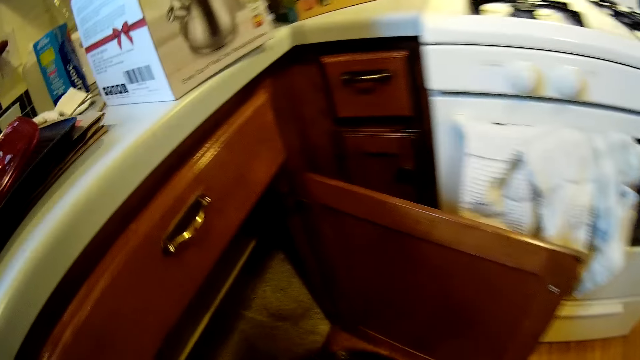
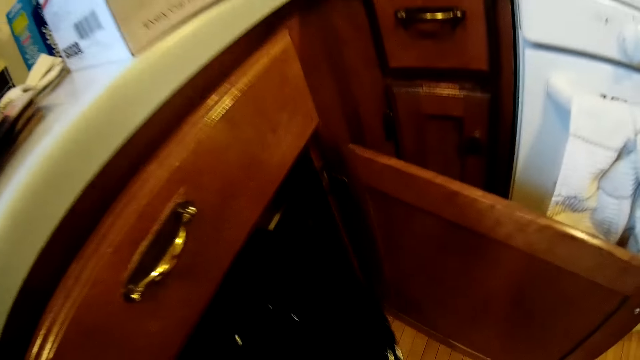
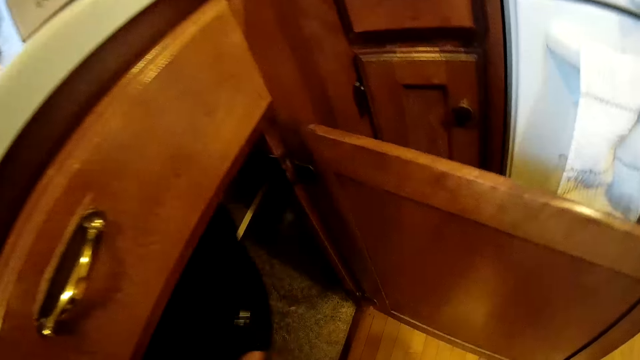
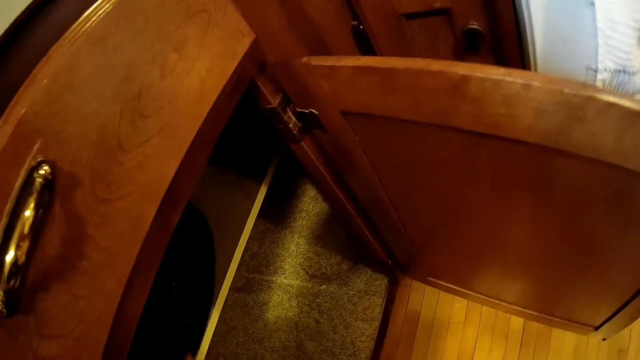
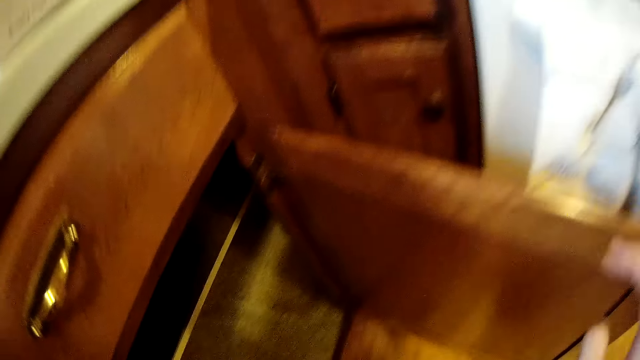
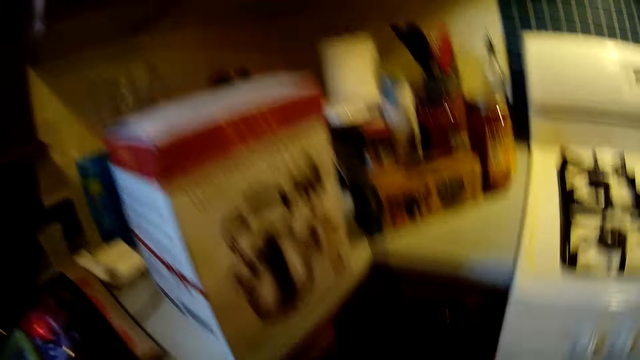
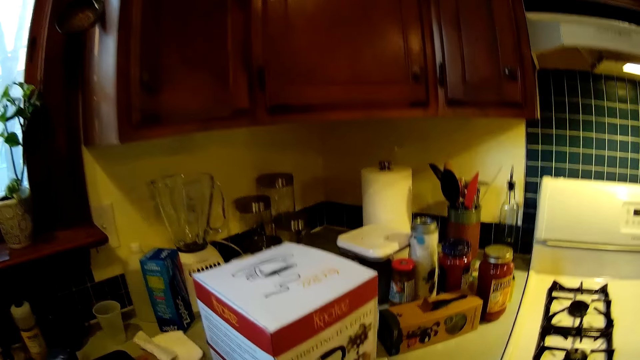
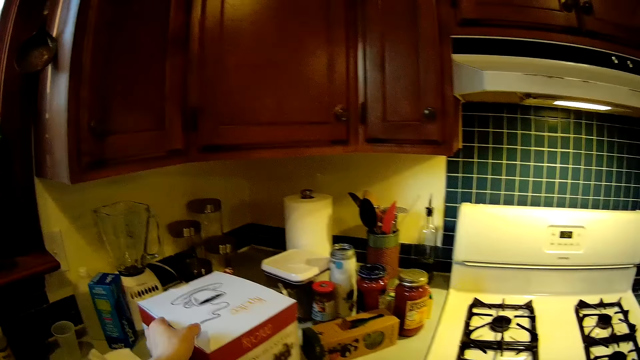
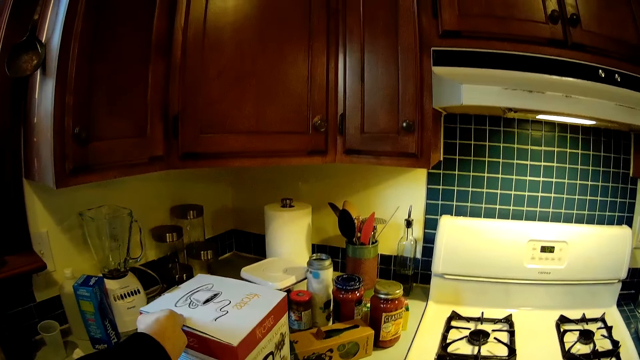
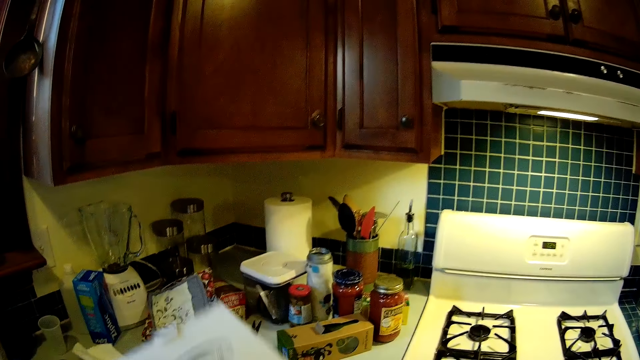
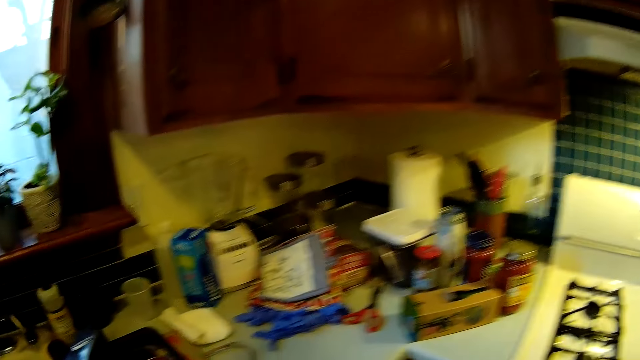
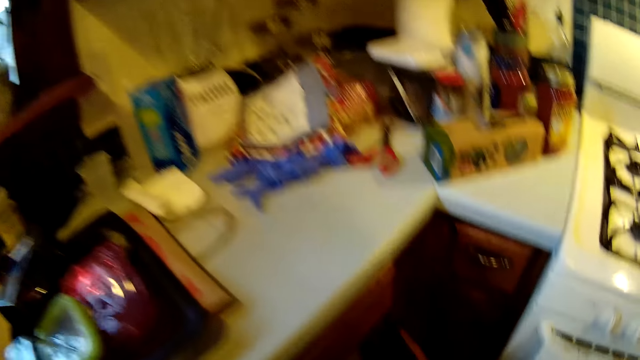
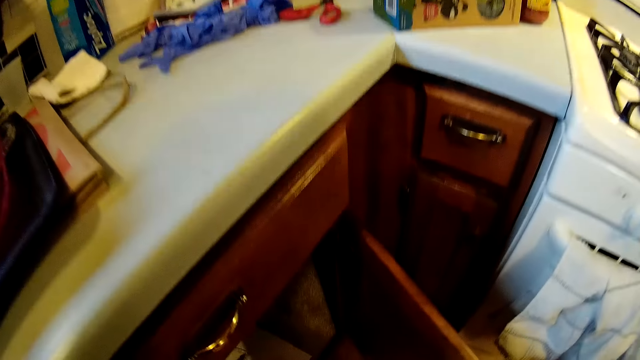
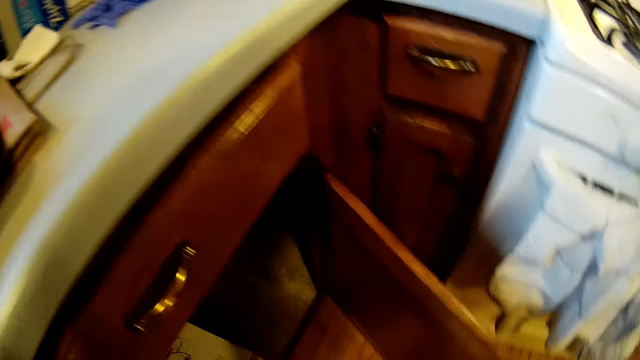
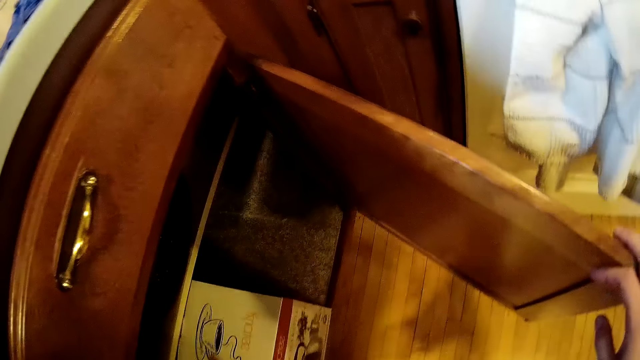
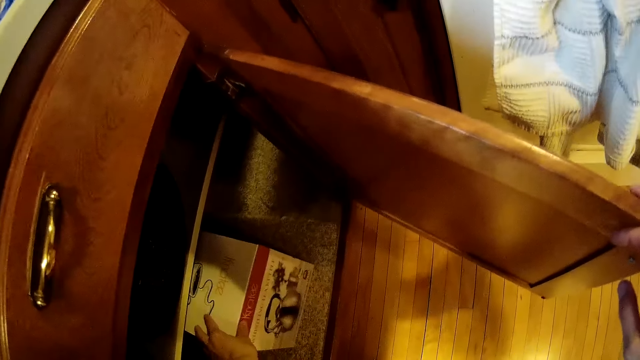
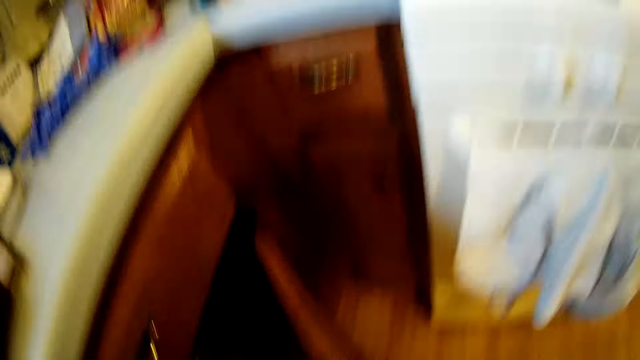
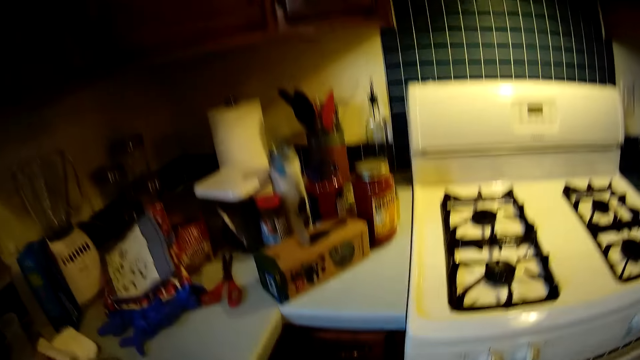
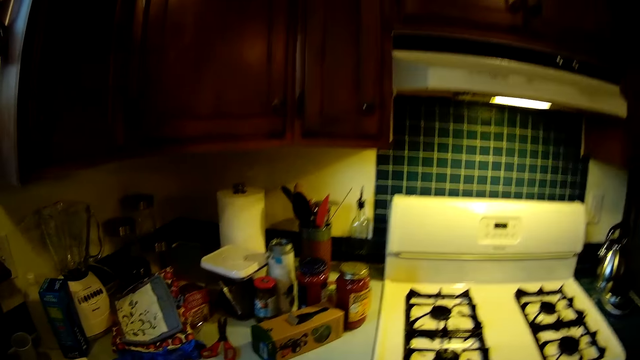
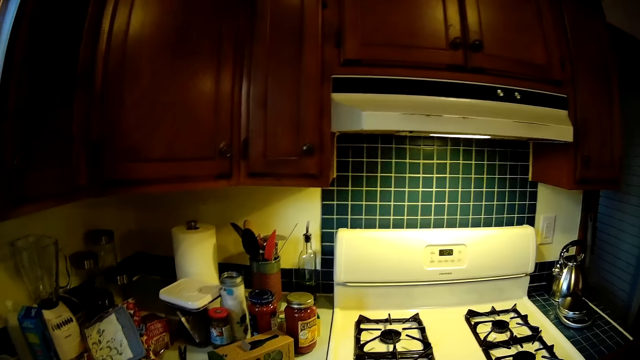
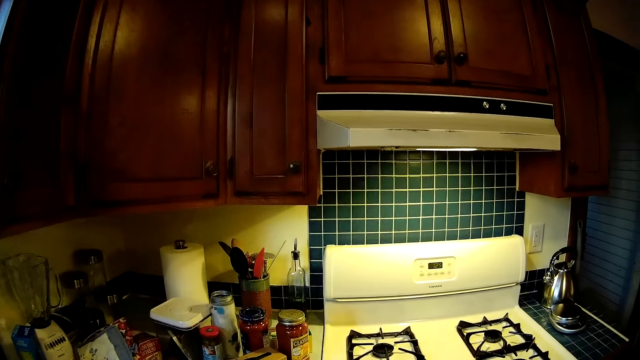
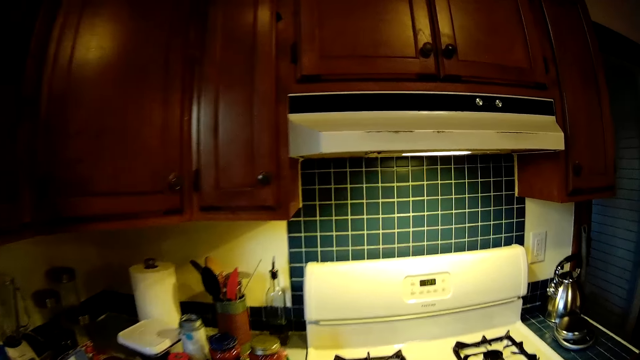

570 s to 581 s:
The camera wearer puts a cooking pot in the cupboard with her left hand. She holds the cupboard door with her right hand. She carries a carton of kettle on the kitchen counter with her left hand. She takes the carton from the counter. She puts the carton of kettle in the cupboard with her right hand.

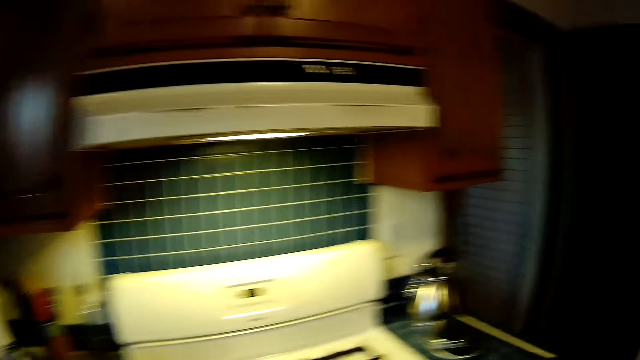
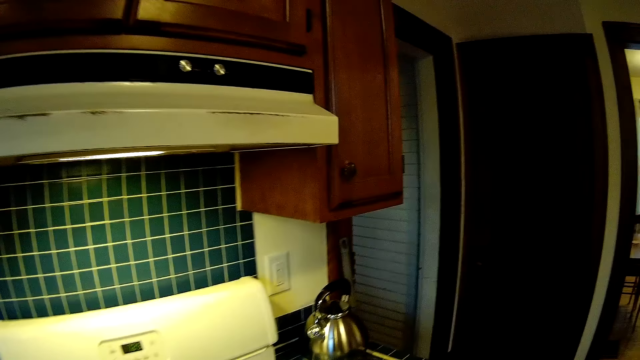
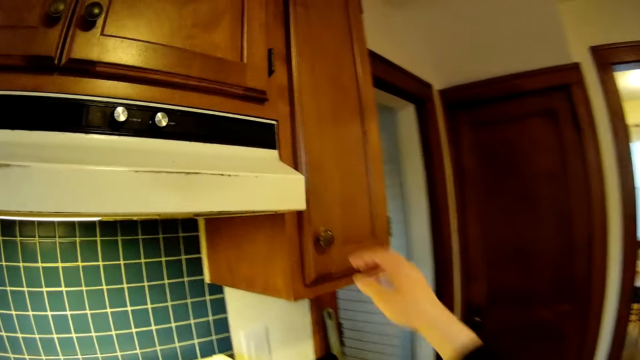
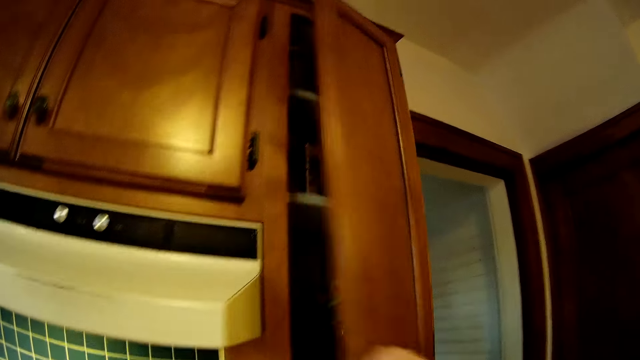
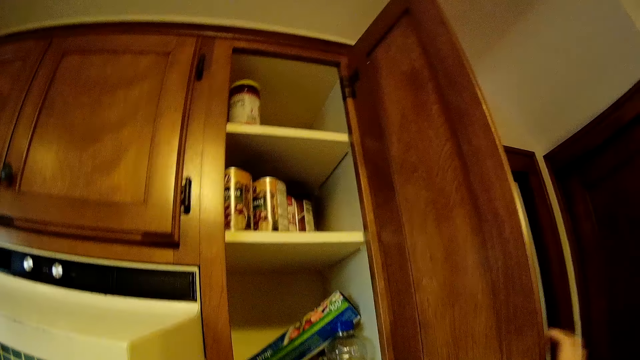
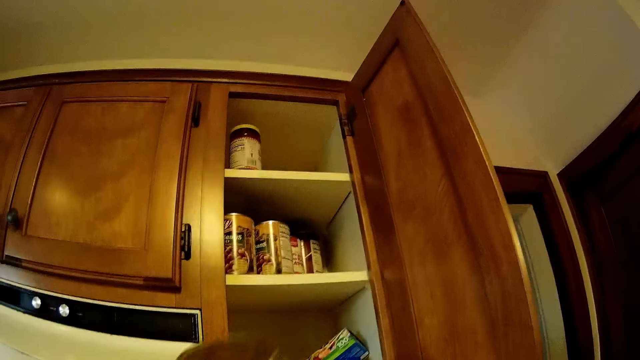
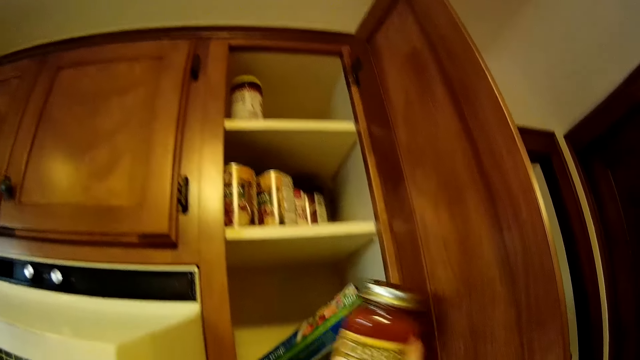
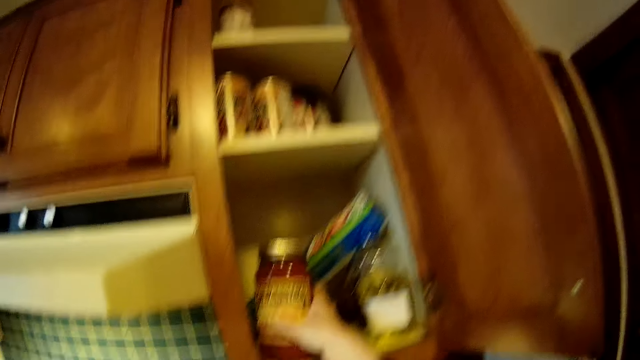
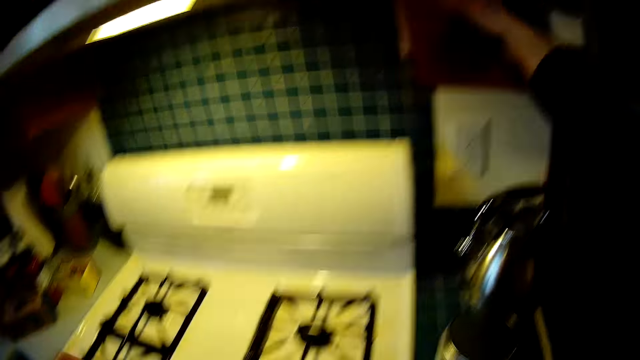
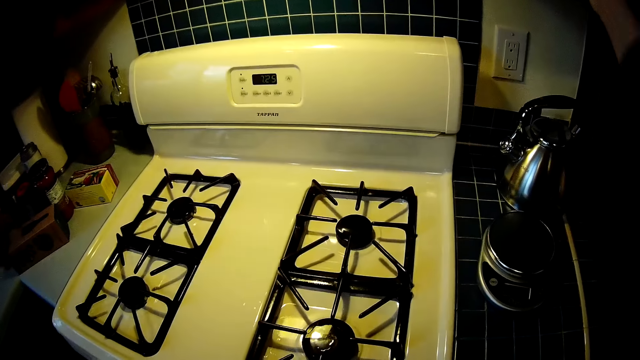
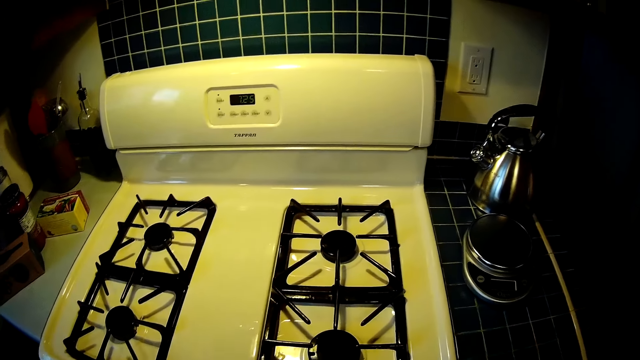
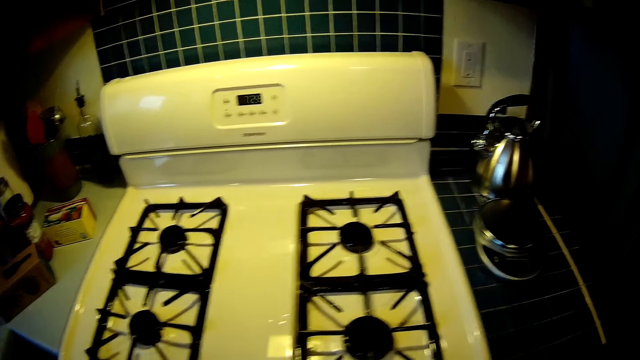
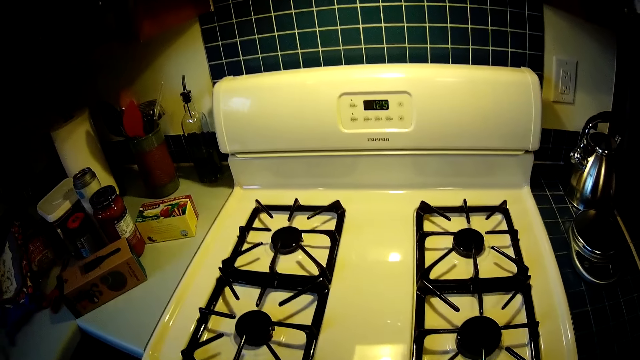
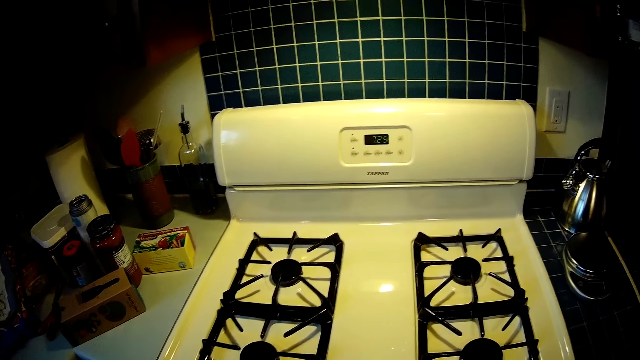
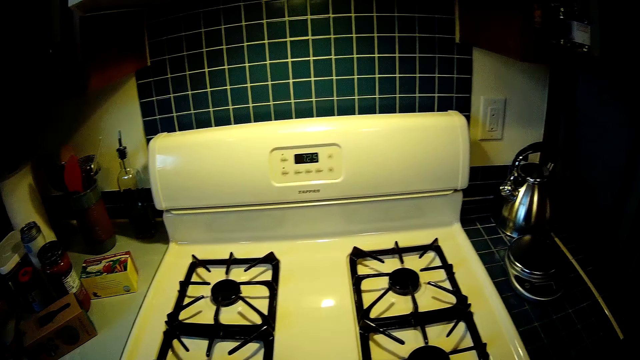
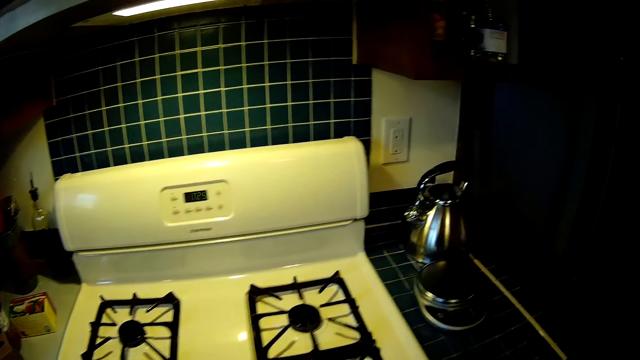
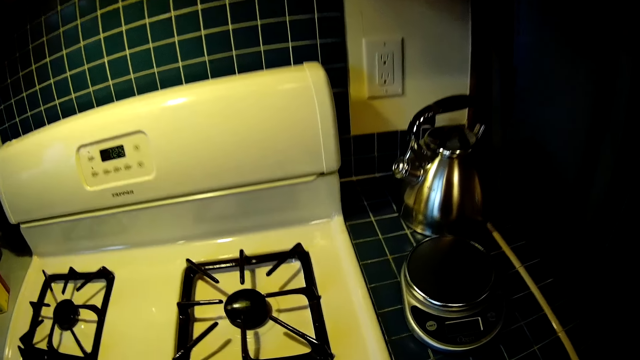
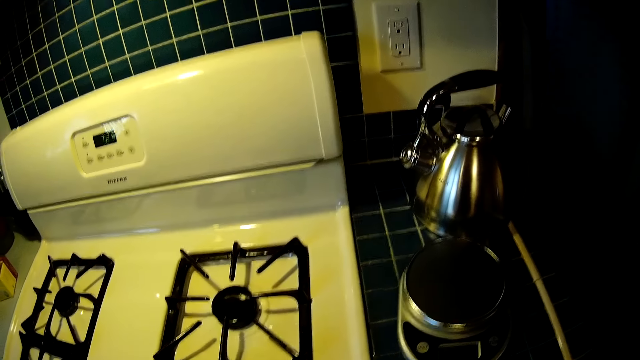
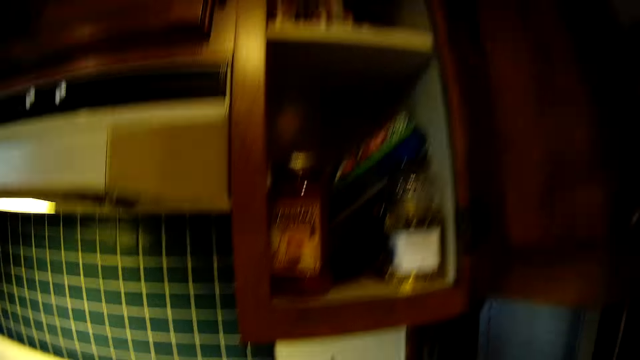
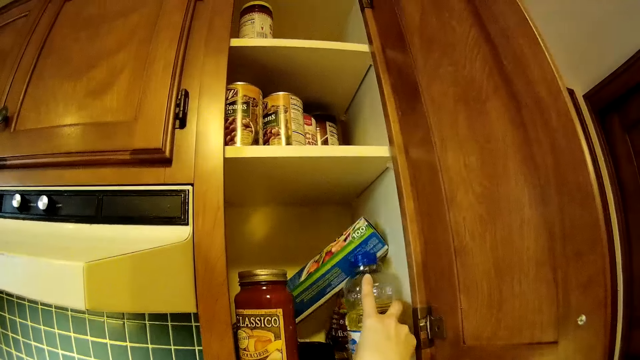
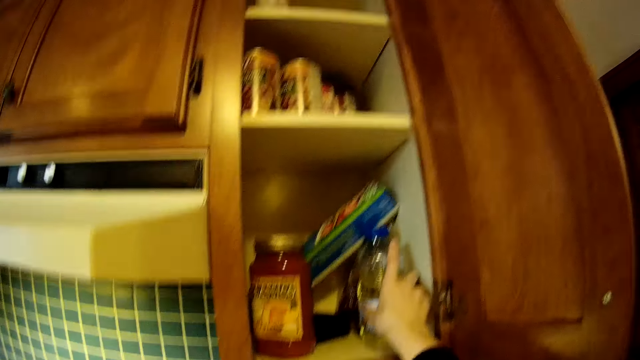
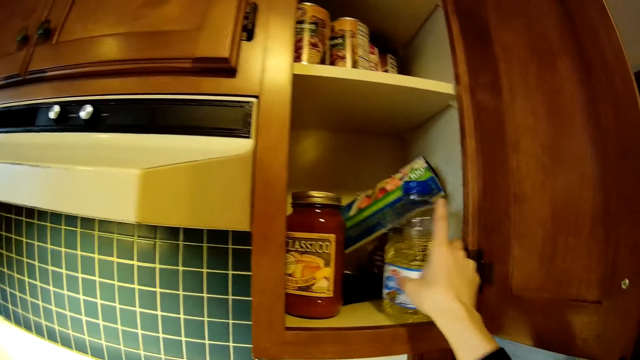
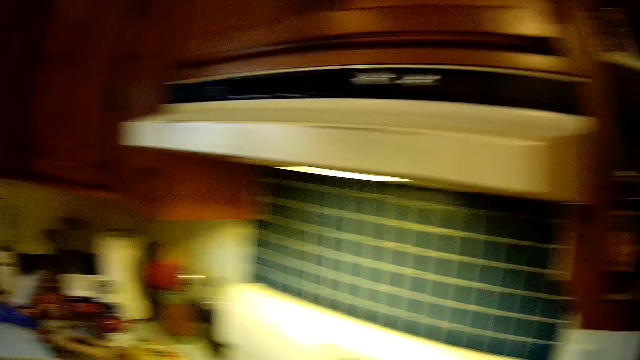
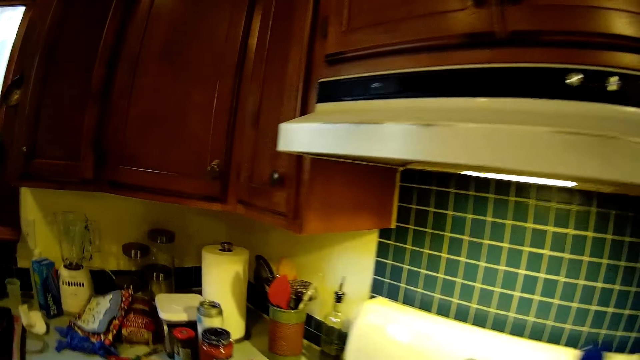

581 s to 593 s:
The camera wearer opens a top cupboard with her left hand. She puts a jar of jam or tin of chocolate in the top cupboard with her right hand. She brings out a bottle of groundnut oil in the top cupboard with her right hand.
